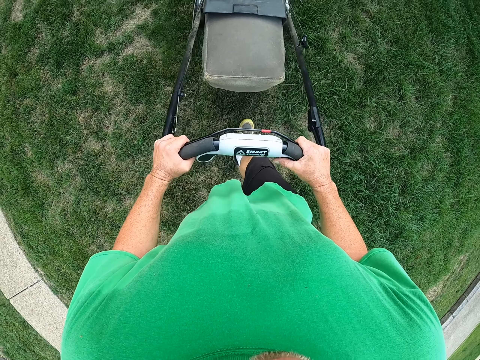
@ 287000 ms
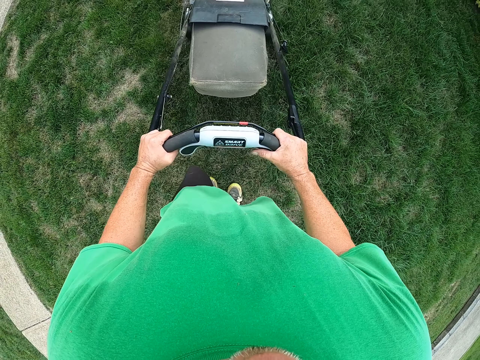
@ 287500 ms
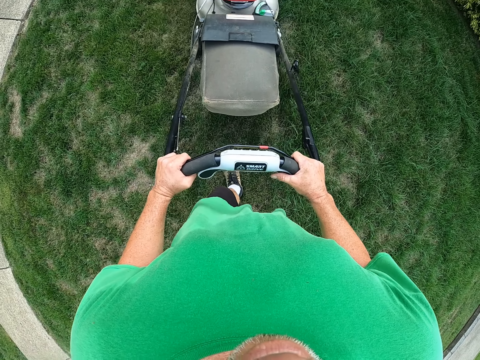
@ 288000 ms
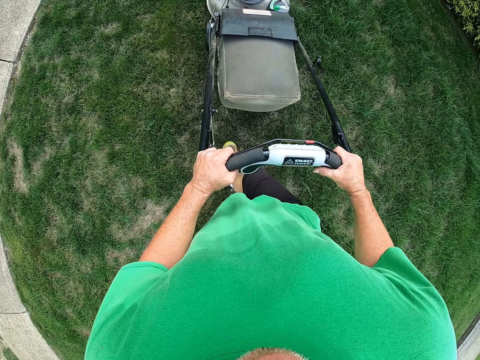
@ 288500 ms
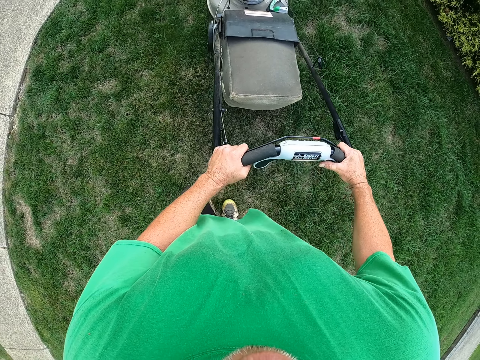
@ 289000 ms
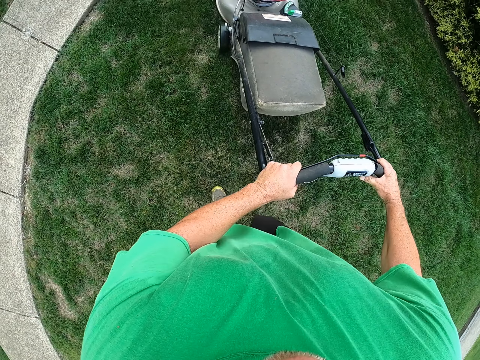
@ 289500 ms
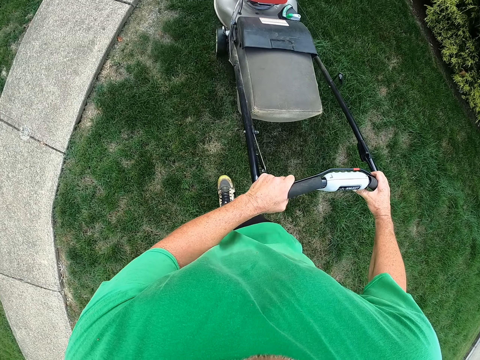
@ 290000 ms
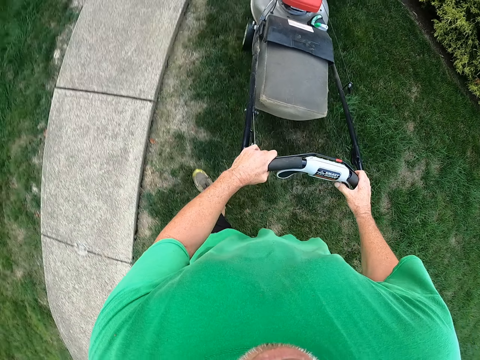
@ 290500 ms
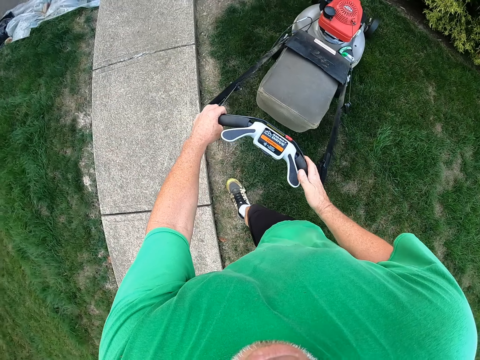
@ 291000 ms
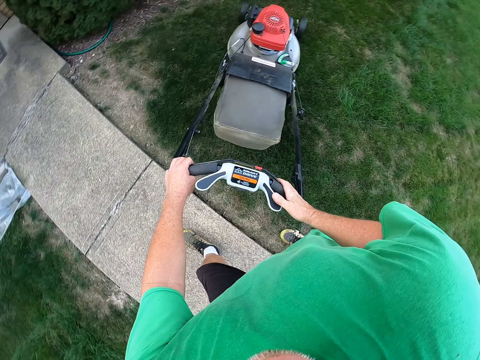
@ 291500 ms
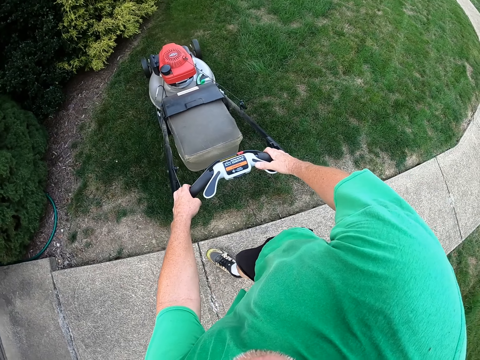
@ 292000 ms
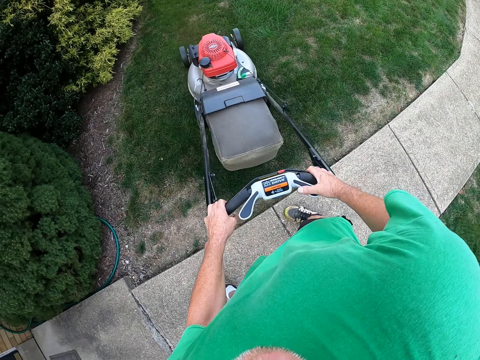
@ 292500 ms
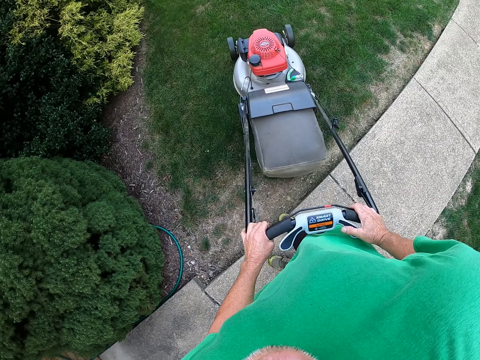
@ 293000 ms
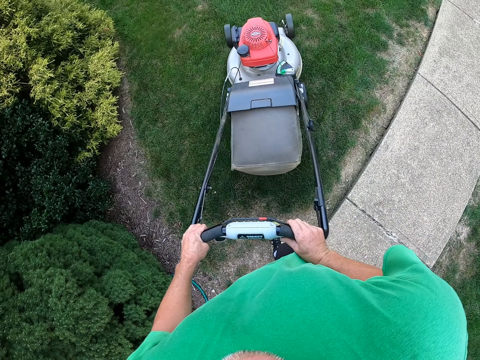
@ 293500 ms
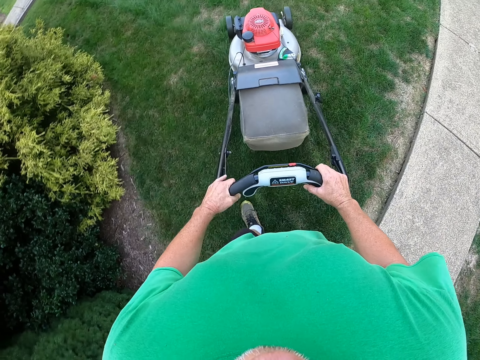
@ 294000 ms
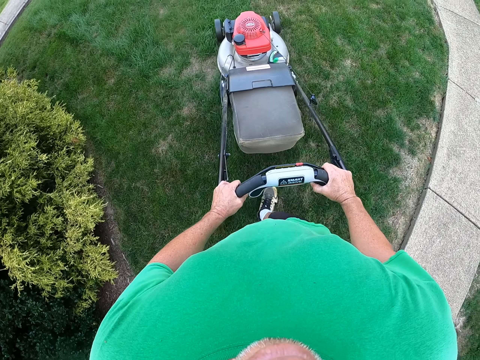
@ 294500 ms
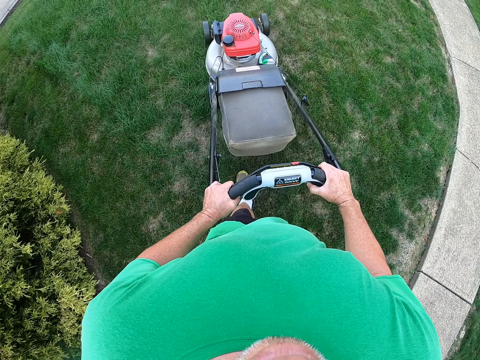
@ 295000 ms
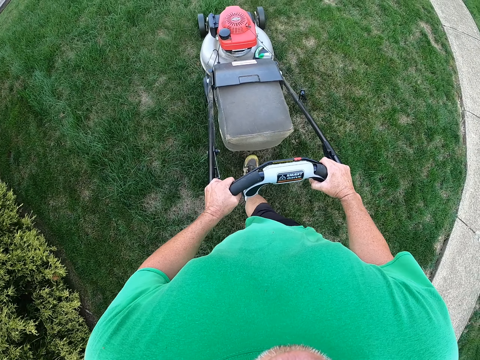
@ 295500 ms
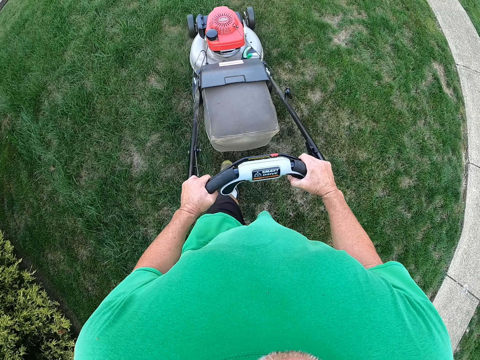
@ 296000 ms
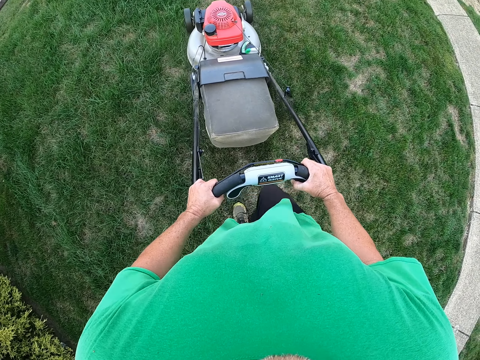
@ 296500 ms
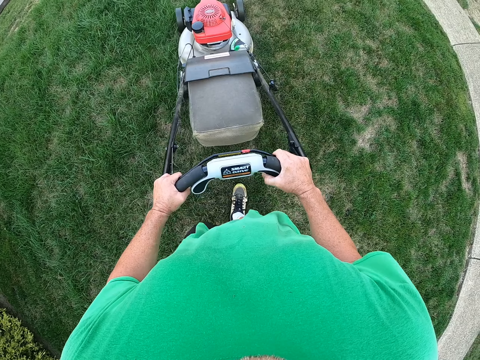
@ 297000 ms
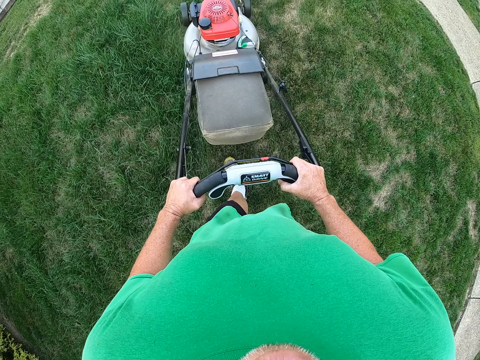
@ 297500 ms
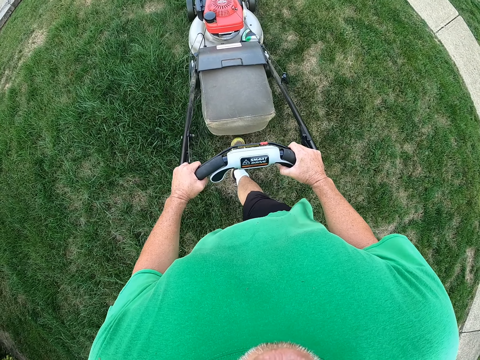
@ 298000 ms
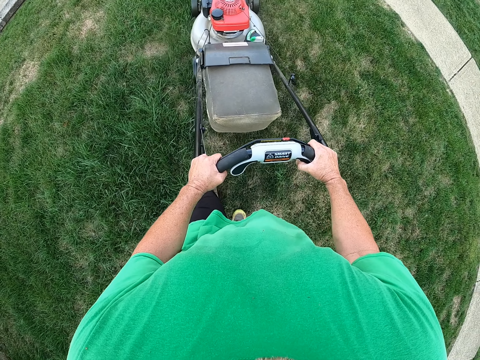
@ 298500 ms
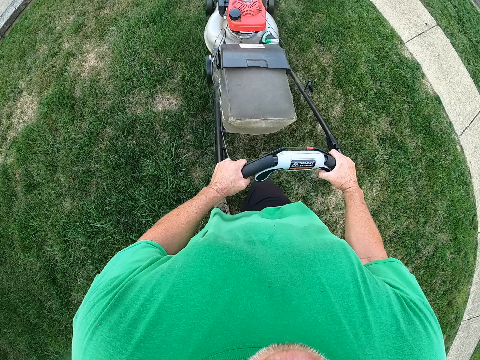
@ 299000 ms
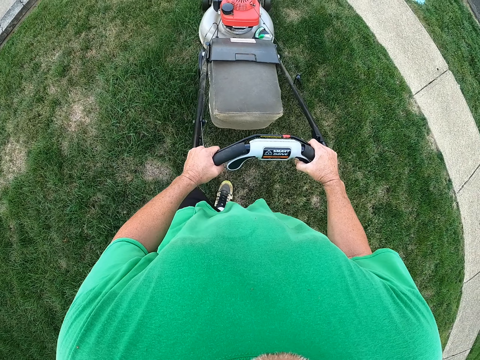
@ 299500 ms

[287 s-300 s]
The camera wearer turns the lawn mower left. They push the lawn mower. They mow the grass.

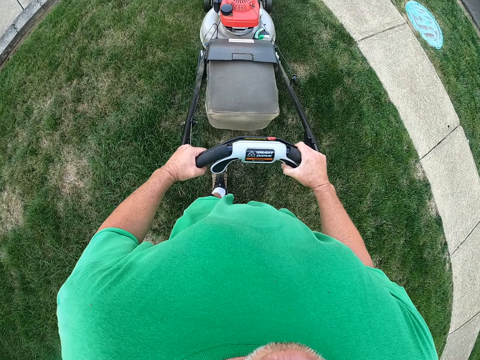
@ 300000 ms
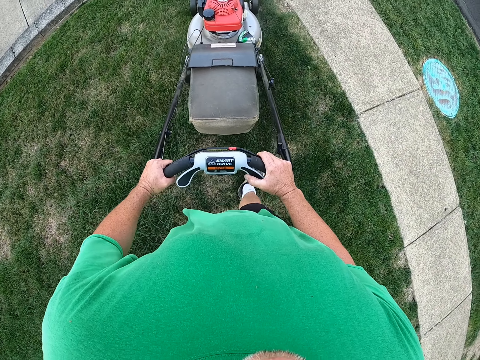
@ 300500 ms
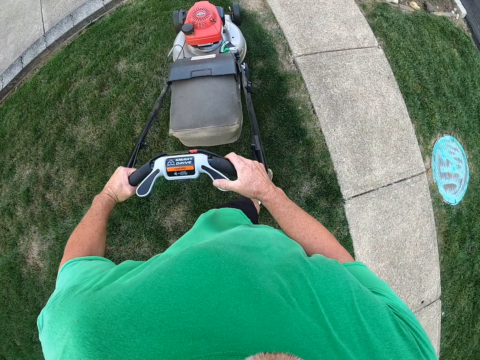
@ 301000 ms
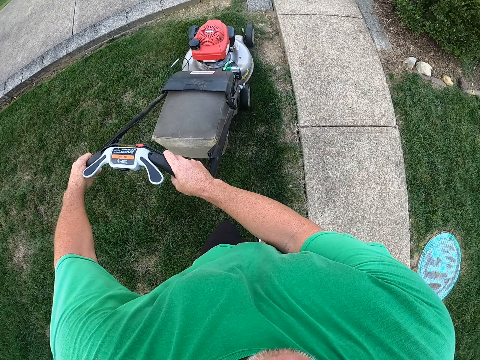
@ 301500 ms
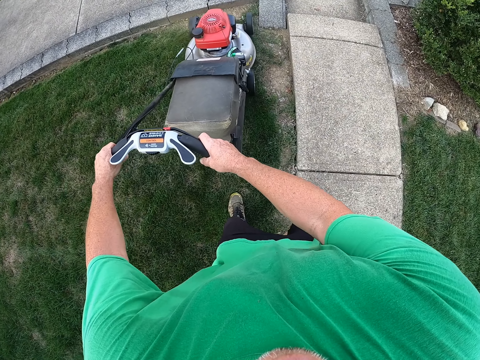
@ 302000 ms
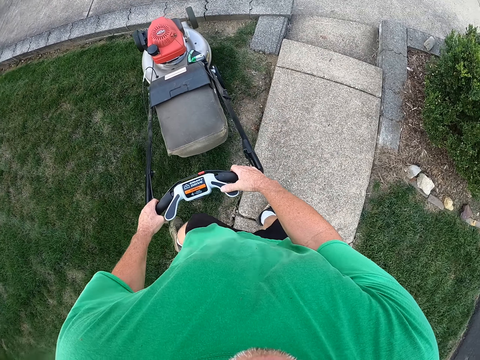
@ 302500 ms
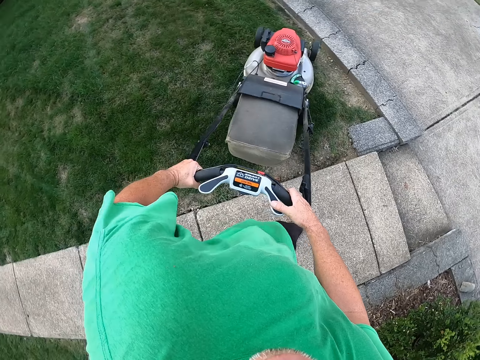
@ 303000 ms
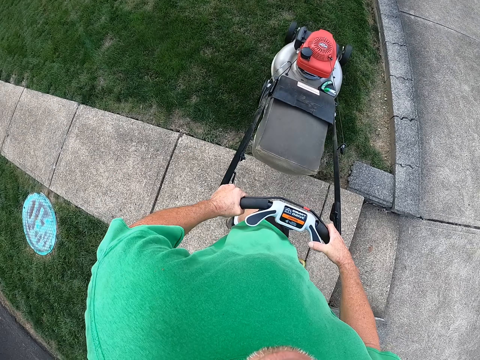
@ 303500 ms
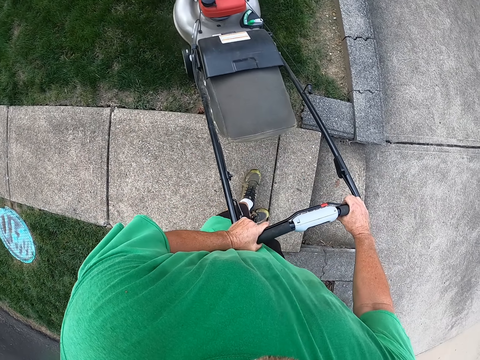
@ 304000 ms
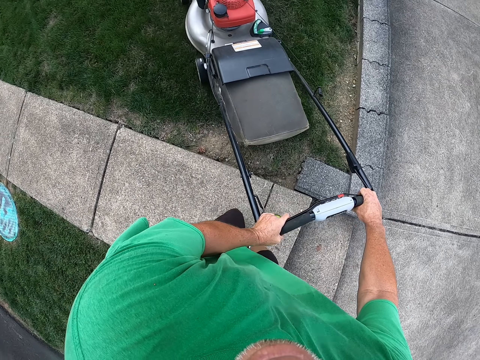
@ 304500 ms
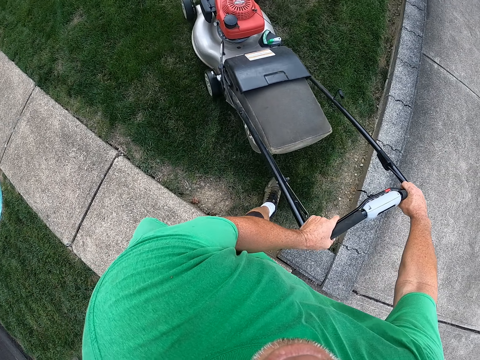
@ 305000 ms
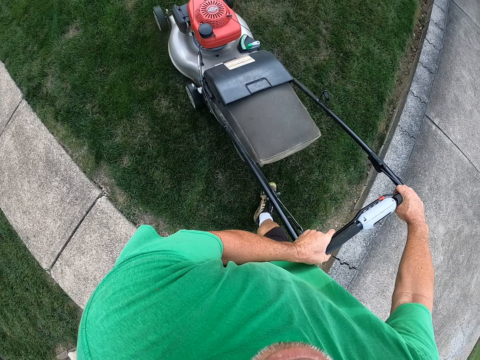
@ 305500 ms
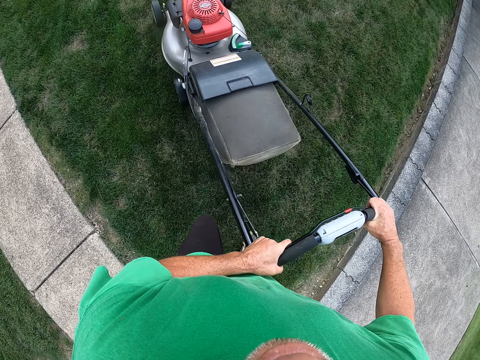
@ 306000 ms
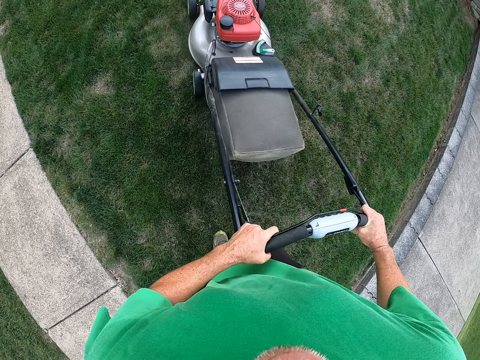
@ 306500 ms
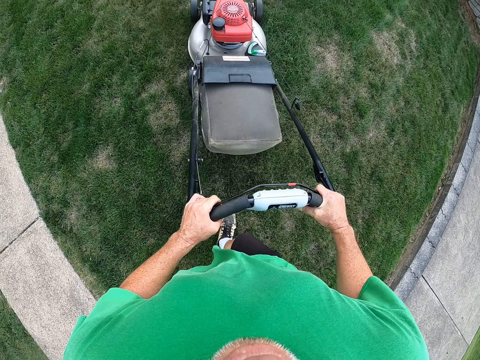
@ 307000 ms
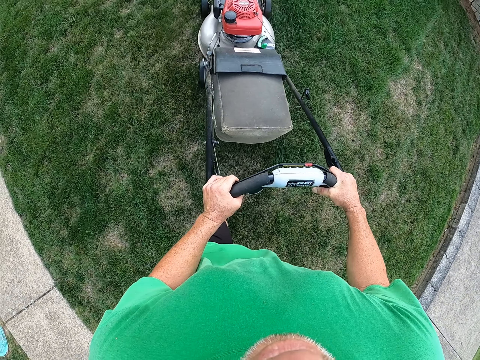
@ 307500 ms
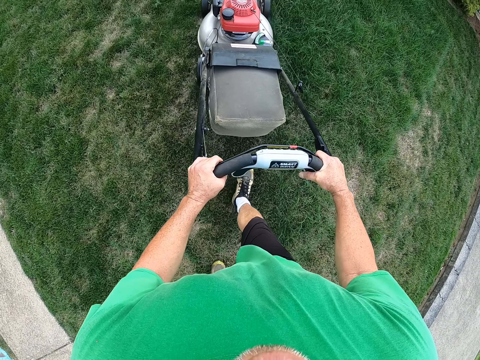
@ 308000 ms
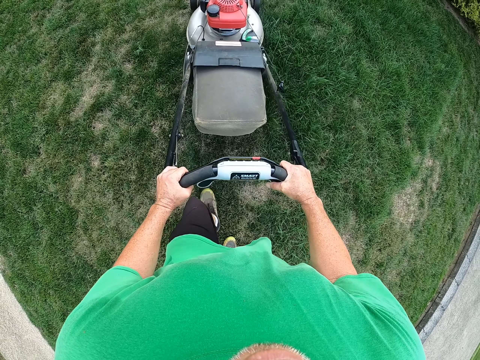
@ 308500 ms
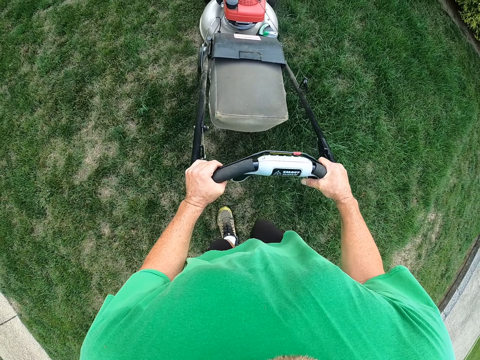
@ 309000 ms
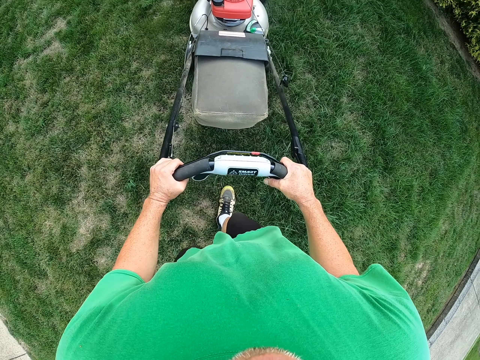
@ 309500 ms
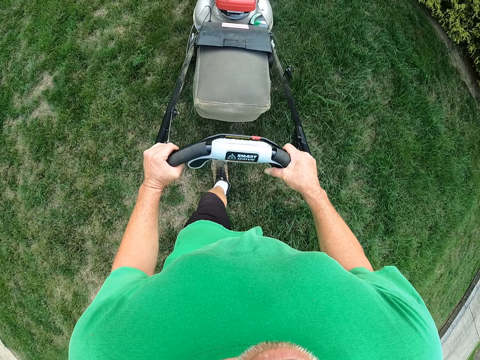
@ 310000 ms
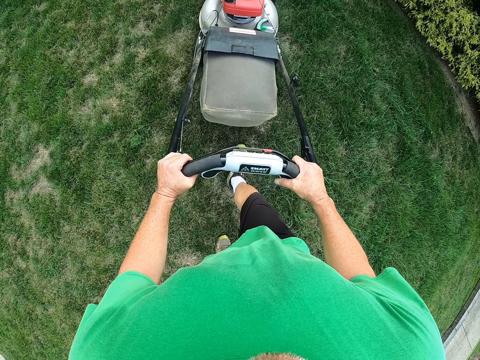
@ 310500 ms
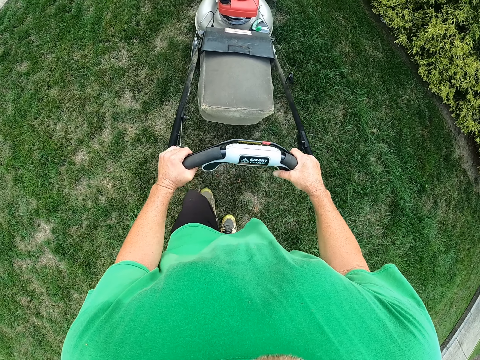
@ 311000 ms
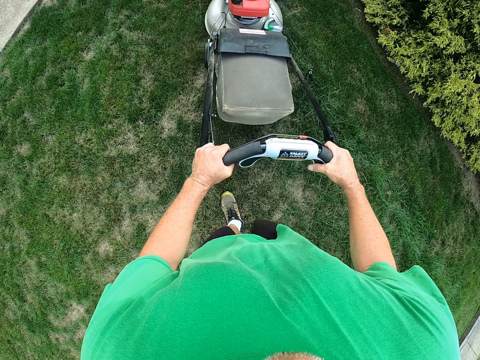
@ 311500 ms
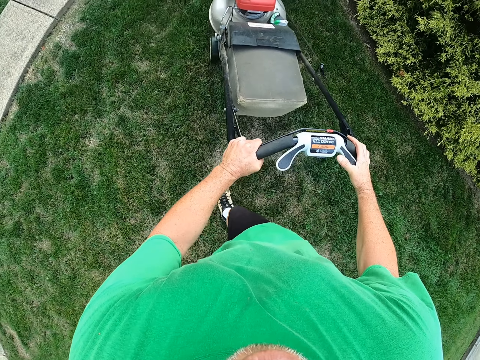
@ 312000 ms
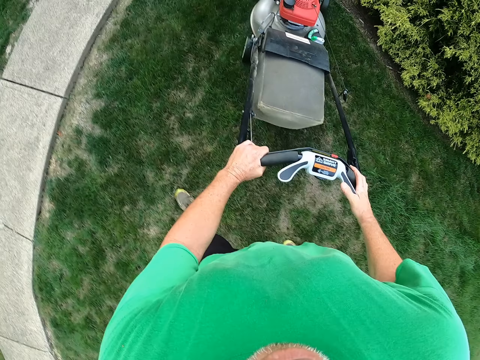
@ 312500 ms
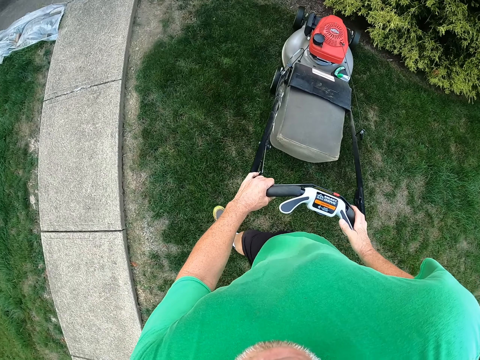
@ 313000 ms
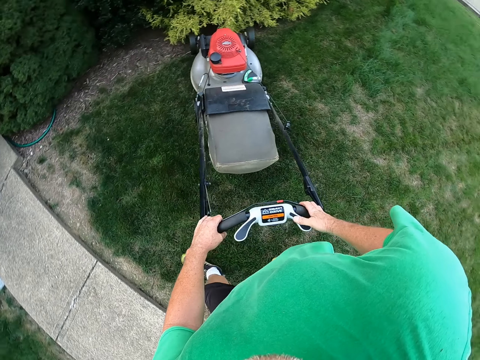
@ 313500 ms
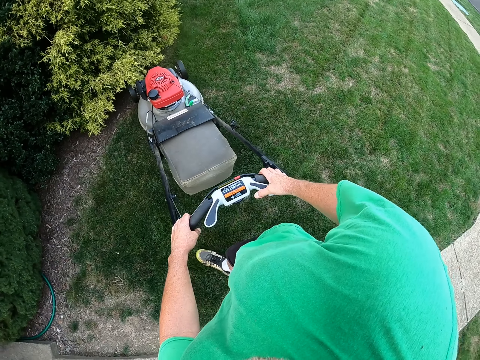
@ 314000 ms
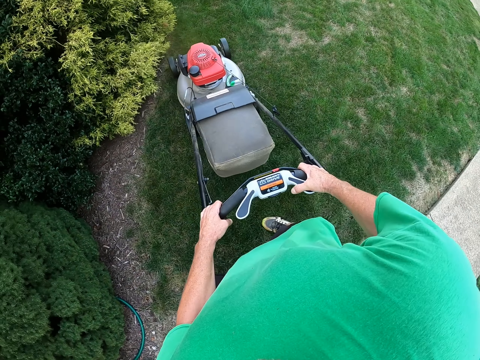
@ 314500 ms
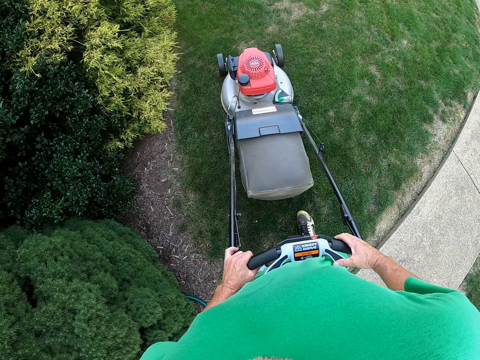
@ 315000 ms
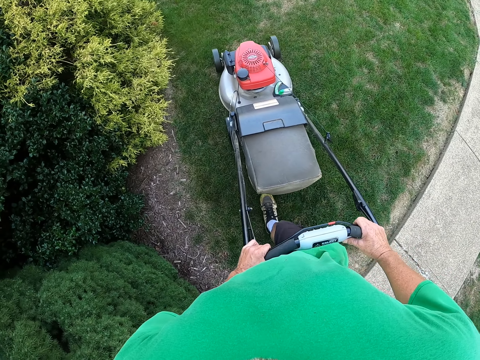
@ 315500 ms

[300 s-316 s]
The camera wearer turns the lawn mower right. They pull the lawn mower. They mow the grass. They push the lawn mower. They turn the lawn mower right. They pull the lawn mower.
